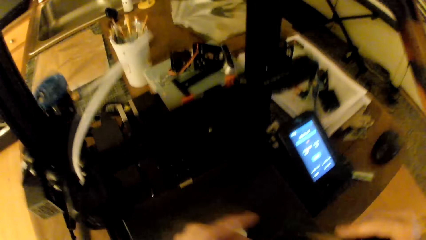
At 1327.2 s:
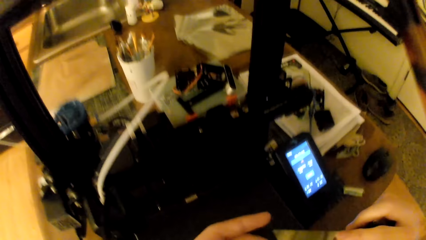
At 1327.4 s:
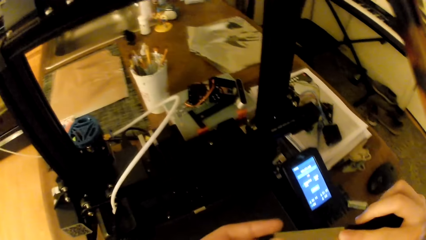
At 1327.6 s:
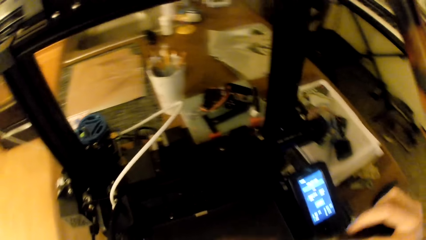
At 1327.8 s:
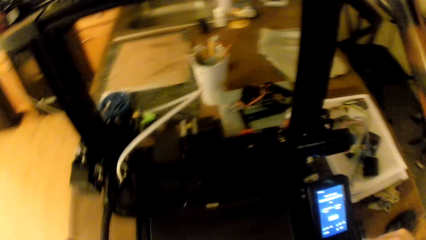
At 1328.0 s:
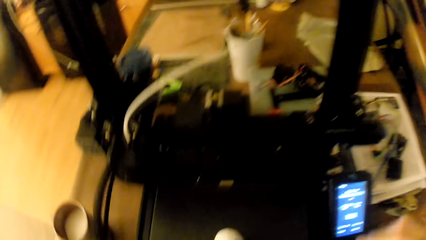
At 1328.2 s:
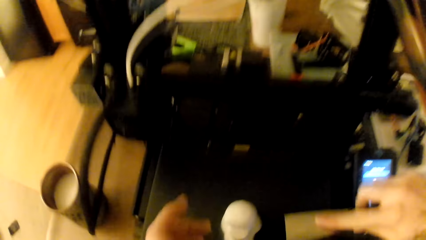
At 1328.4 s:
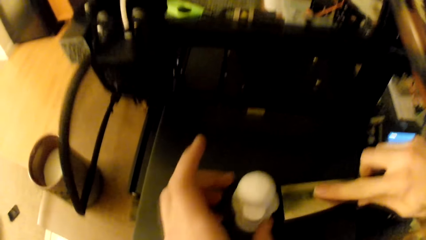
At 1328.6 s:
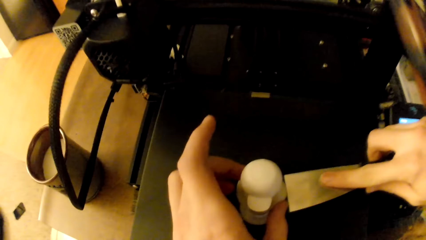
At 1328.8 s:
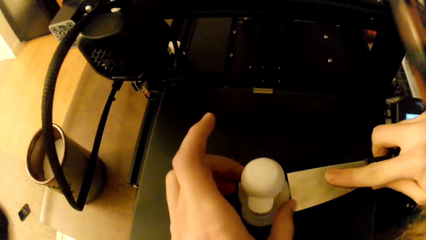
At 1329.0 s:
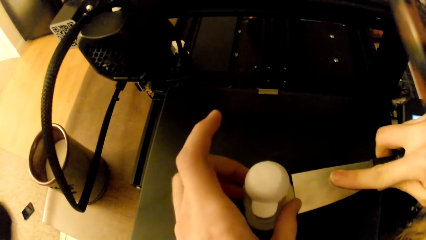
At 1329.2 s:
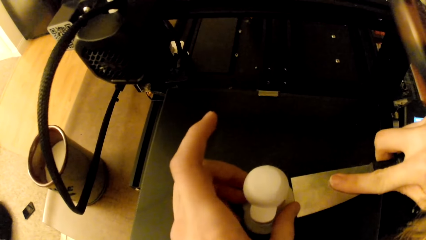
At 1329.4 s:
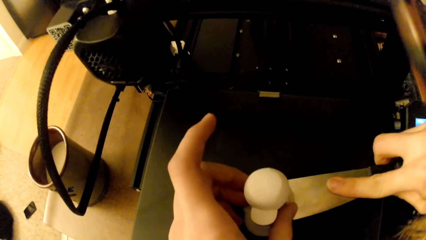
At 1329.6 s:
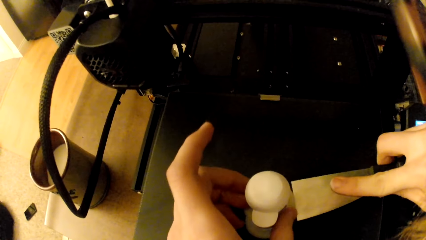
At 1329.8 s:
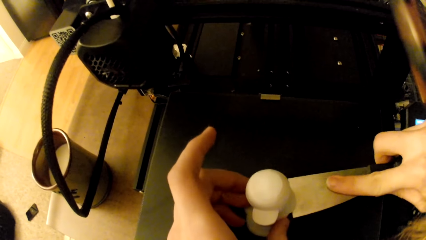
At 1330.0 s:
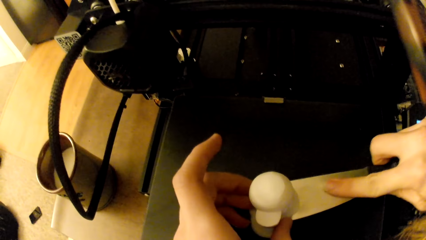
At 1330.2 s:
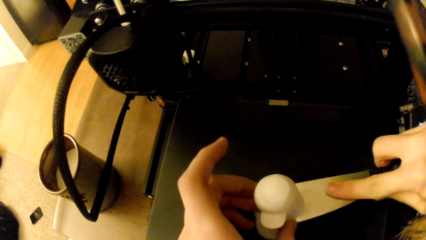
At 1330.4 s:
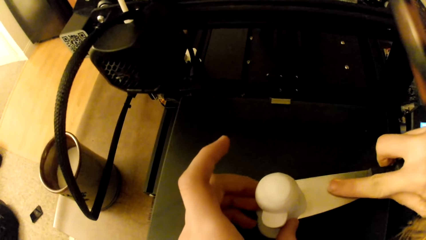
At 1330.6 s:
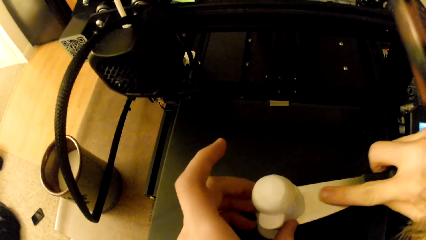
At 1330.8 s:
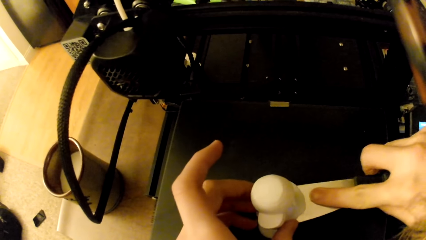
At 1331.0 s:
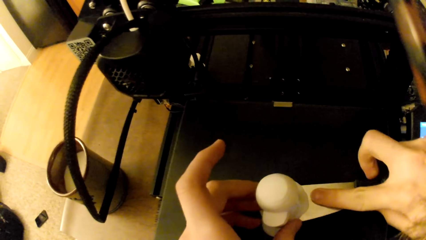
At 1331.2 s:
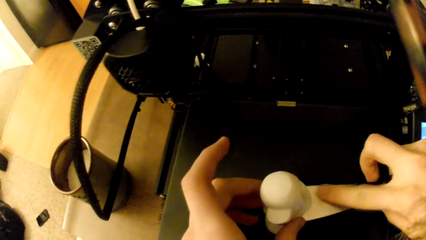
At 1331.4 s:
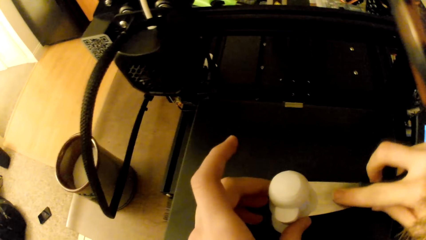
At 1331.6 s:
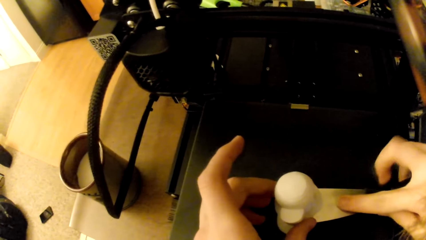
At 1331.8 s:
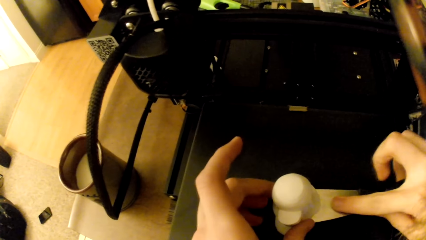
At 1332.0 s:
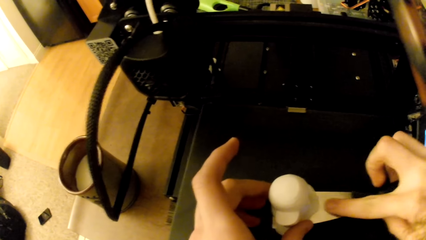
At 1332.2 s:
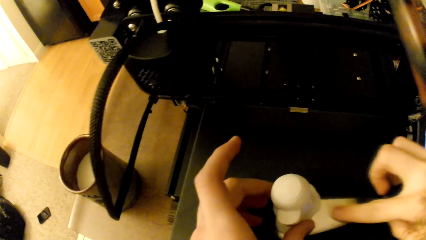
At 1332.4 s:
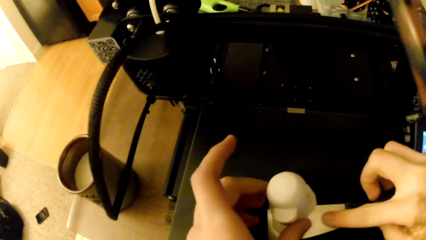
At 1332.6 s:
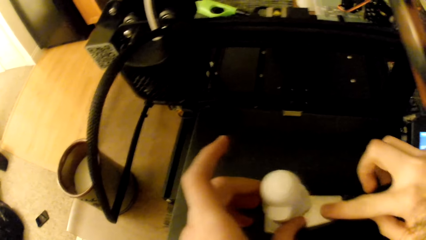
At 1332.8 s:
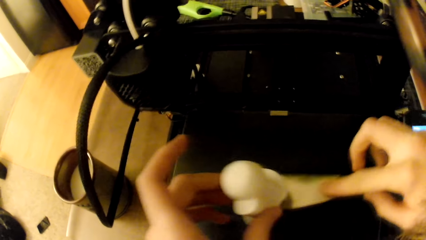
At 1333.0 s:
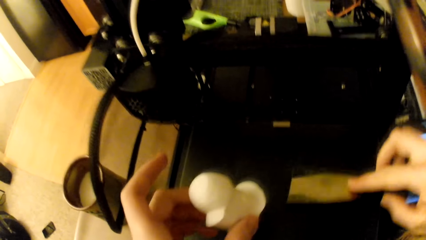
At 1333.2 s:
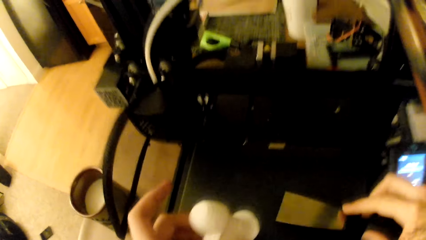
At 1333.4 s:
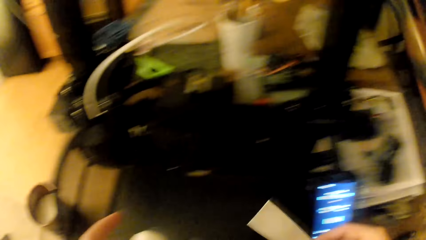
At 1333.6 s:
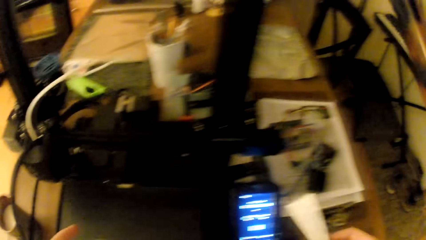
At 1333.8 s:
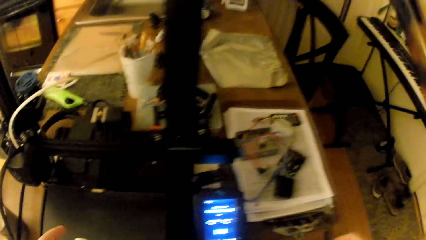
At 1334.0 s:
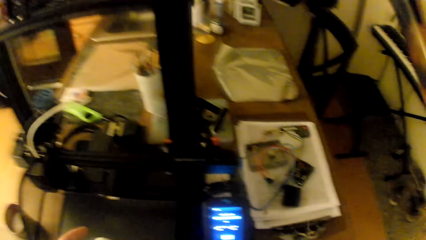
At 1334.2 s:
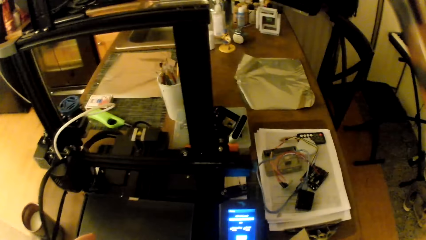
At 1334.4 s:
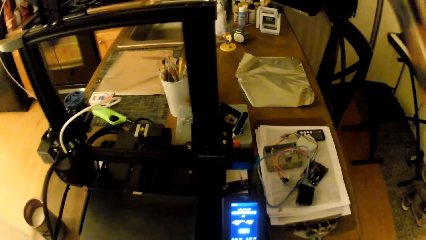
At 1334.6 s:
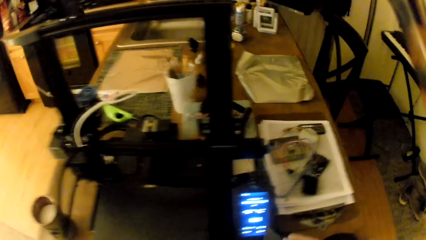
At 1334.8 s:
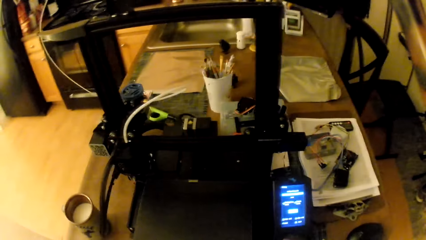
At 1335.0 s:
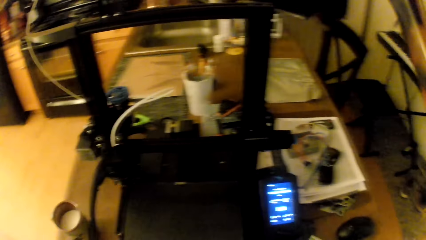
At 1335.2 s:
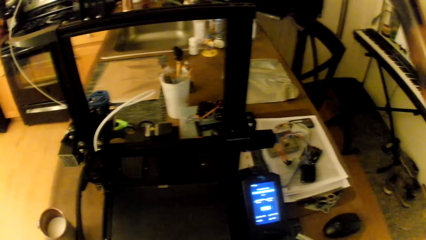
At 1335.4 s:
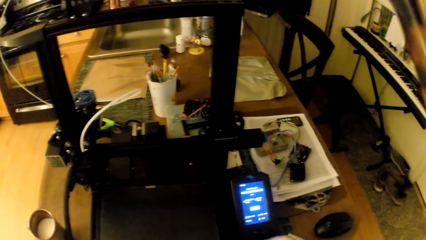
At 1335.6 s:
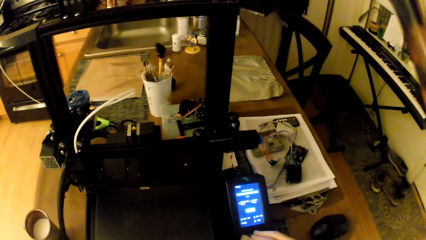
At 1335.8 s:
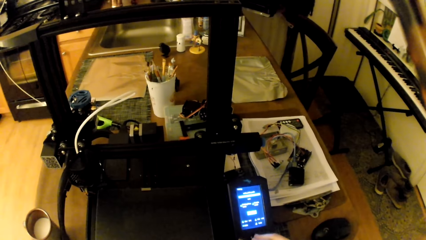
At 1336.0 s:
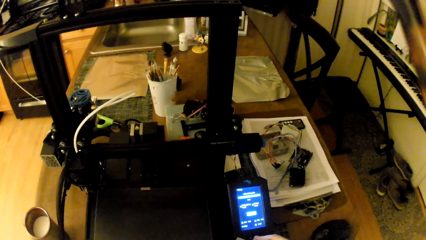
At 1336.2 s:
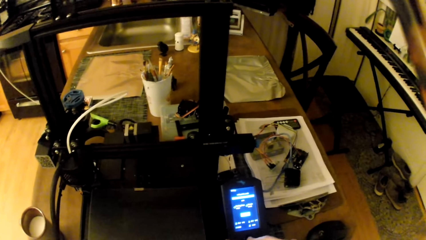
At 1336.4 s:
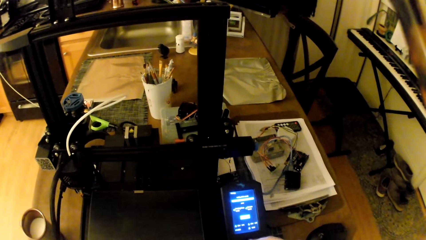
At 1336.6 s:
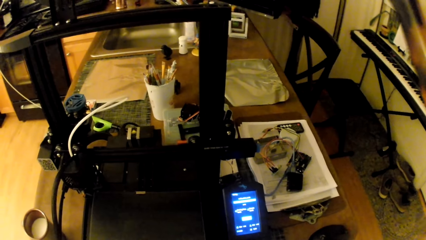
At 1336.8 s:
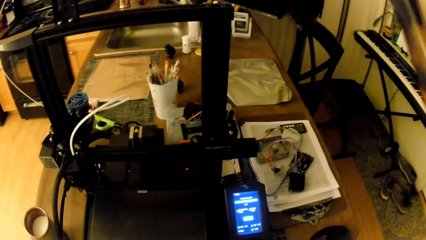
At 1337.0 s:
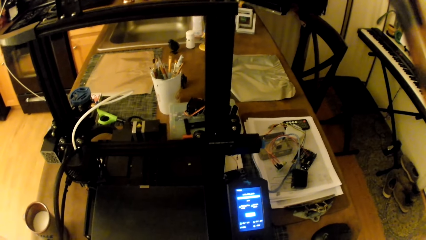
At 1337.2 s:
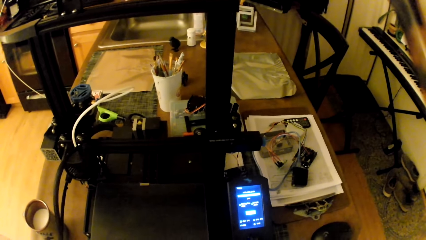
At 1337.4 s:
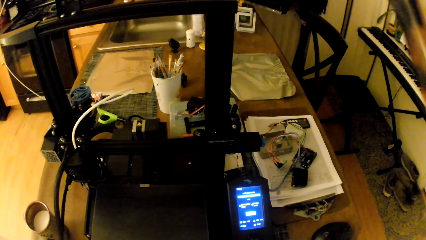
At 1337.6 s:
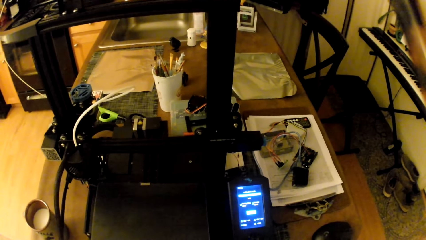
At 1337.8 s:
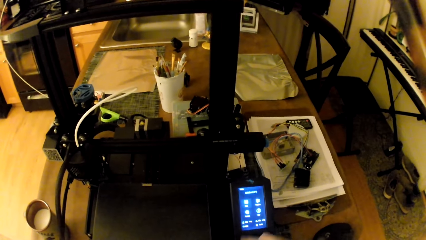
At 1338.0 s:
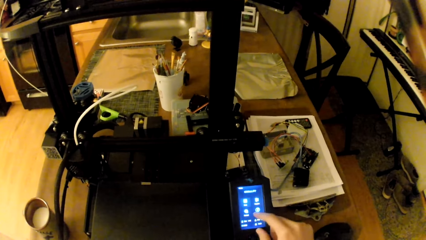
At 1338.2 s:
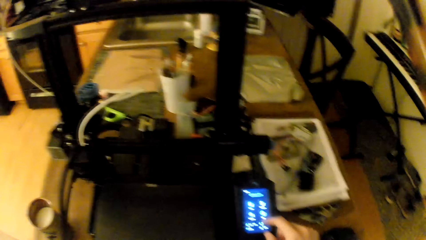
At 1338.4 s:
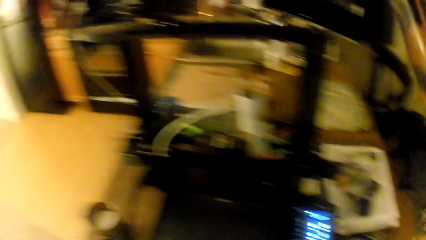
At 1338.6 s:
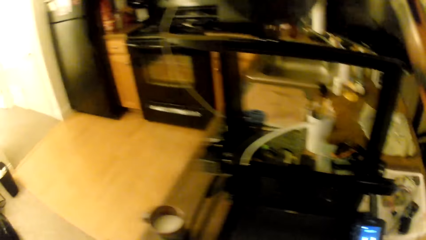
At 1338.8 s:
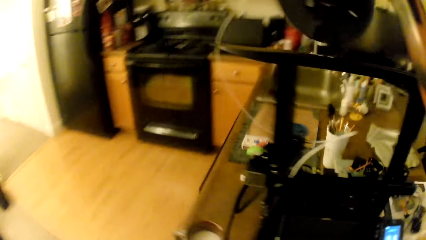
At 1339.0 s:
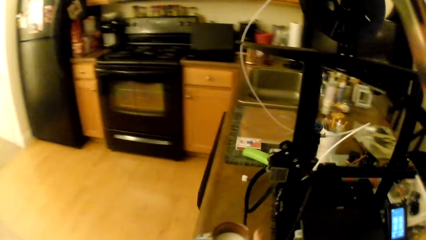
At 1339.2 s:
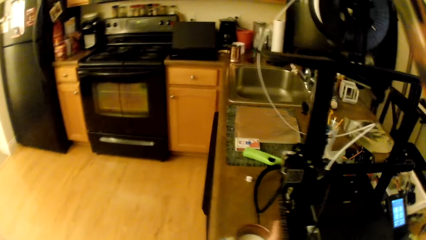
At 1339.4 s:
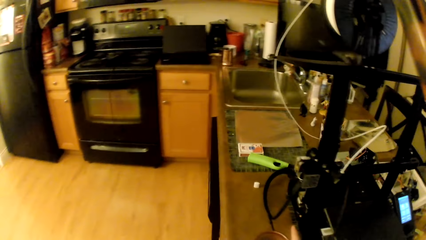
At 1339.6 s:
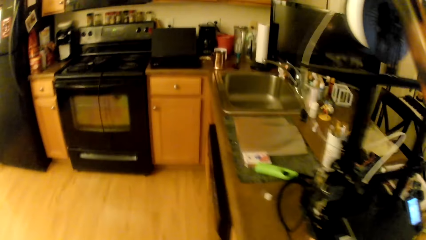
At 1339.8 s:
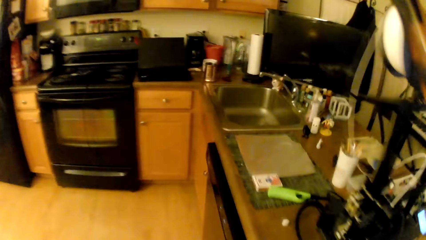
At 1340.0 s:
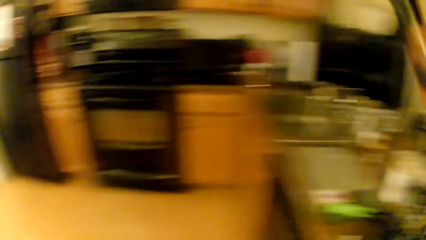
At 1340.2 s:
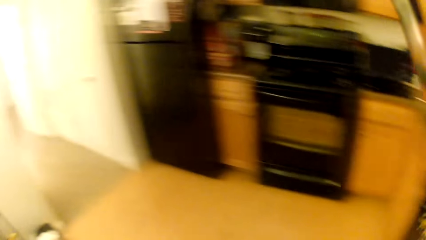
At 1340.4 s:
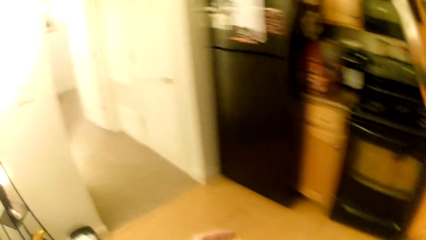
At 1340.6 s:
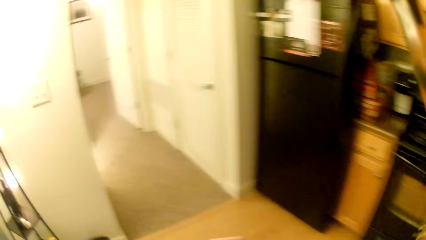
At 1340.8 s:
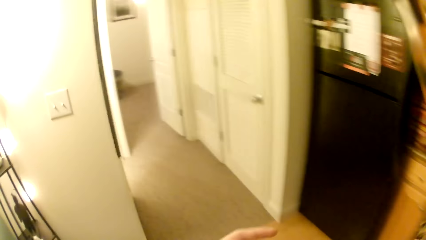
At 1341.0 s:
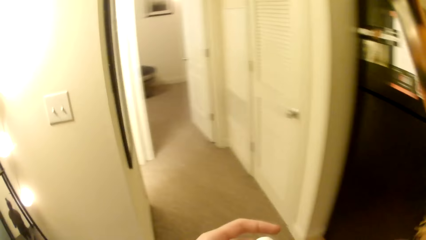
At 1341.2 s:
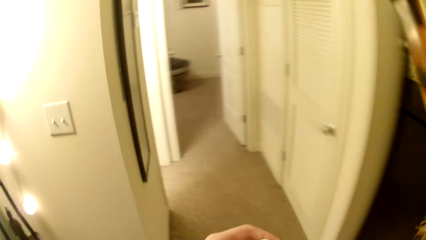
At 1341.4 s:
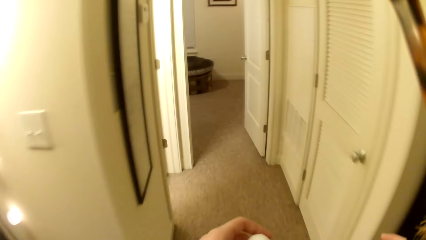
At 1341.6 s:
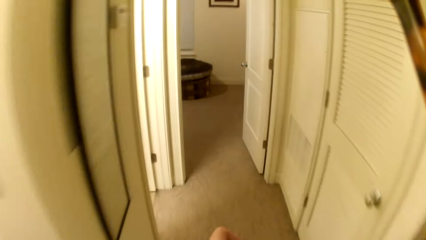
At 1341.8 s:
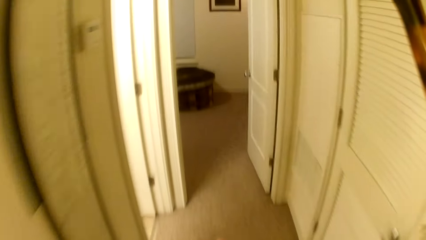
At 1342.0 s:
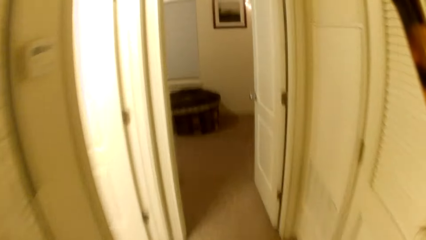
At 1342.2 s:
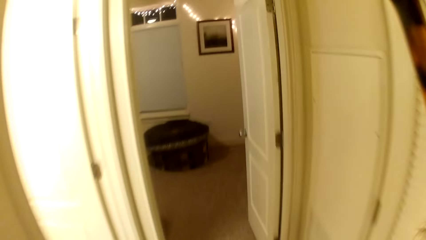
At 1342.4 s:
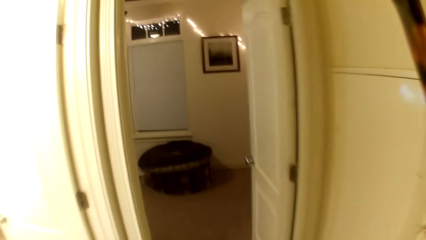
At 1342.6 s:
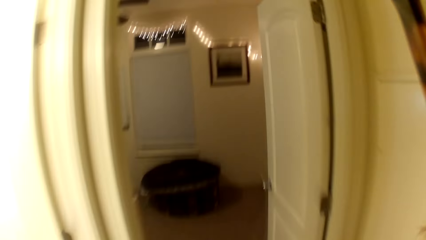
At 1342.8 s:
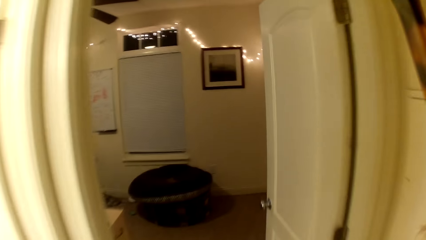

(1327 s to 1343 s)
The camera wearer picks up the white toy with his left hand. He looks at the machine. He operates a device on the table with his right hand. He picks up the cup of milk with his right hand. He walks around the kitchen. He walks back to the room.
